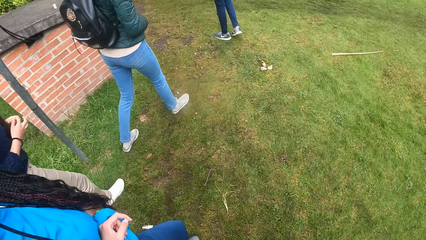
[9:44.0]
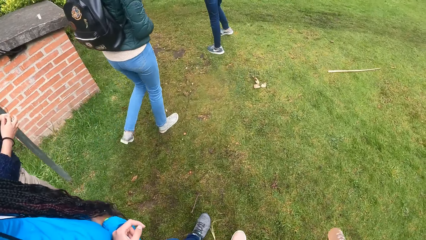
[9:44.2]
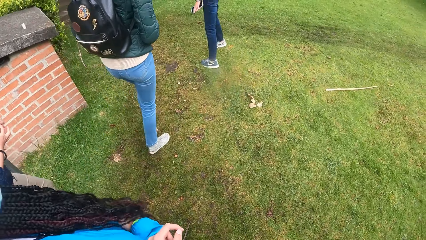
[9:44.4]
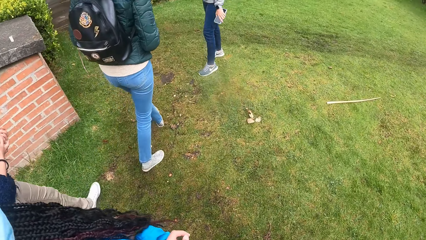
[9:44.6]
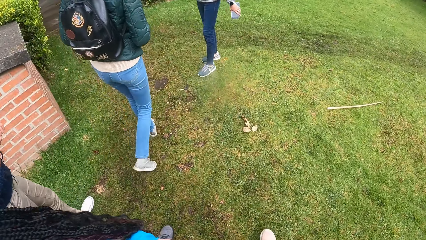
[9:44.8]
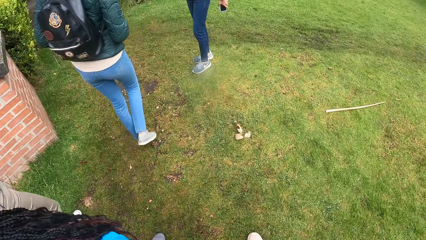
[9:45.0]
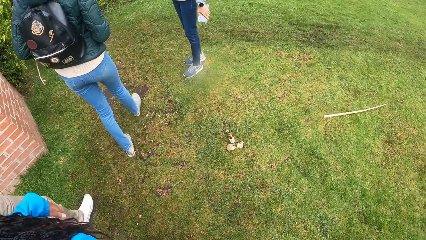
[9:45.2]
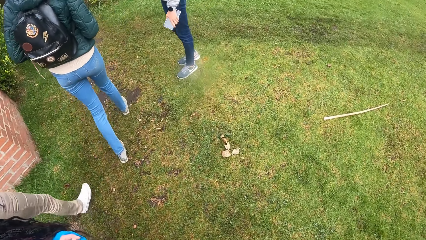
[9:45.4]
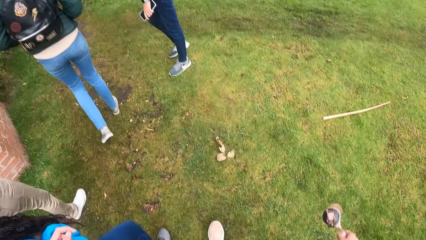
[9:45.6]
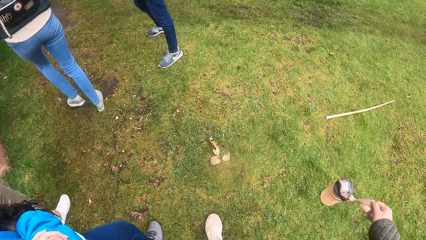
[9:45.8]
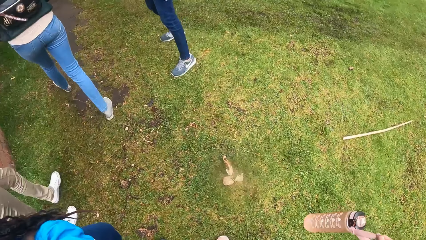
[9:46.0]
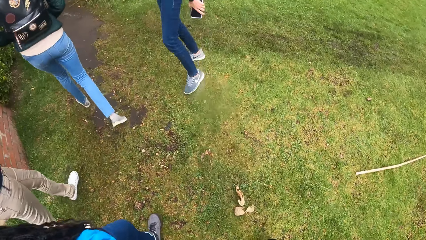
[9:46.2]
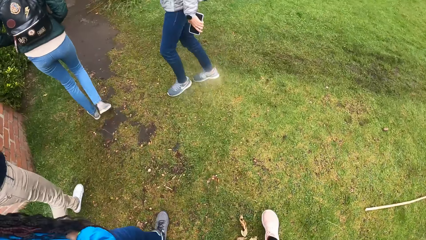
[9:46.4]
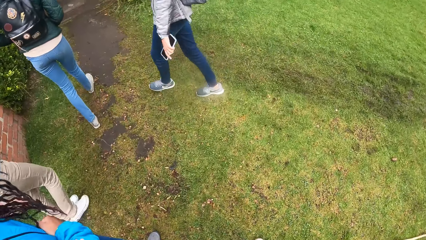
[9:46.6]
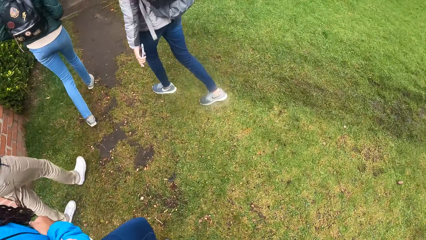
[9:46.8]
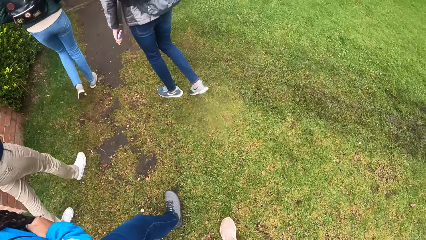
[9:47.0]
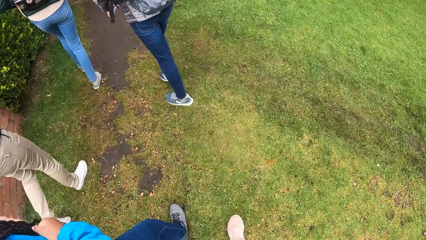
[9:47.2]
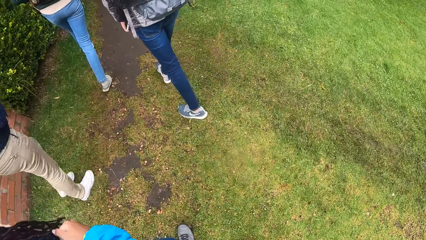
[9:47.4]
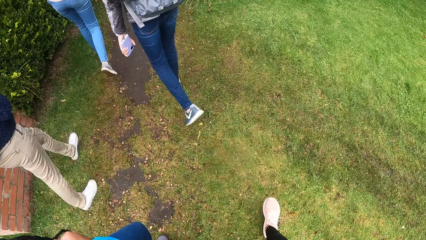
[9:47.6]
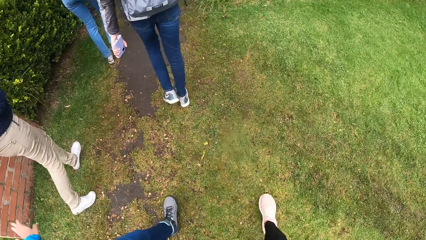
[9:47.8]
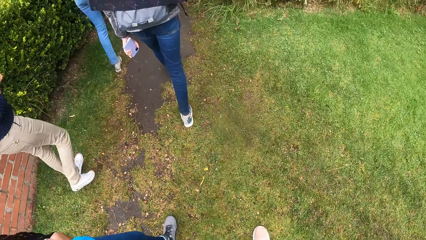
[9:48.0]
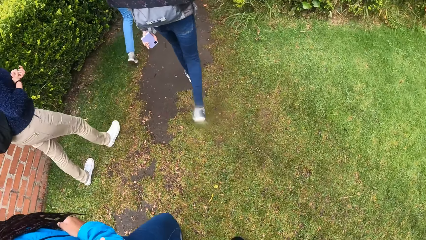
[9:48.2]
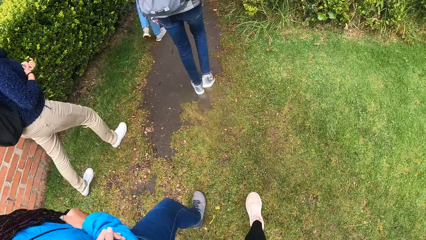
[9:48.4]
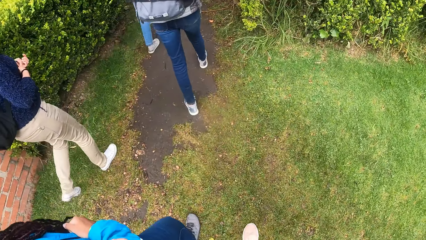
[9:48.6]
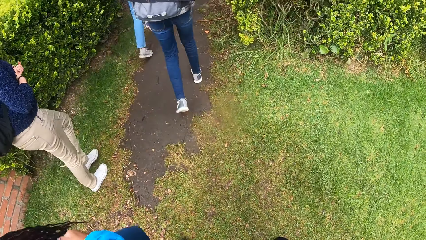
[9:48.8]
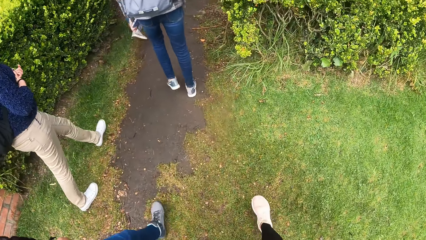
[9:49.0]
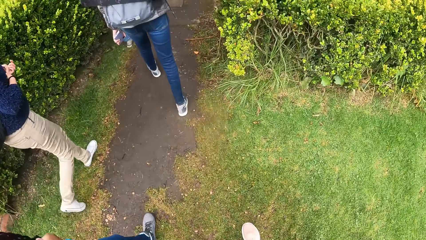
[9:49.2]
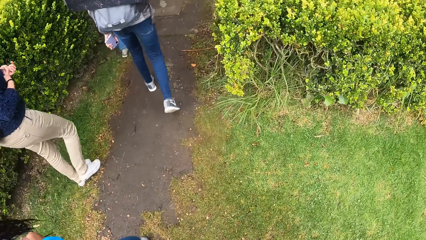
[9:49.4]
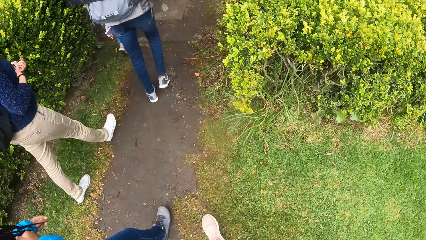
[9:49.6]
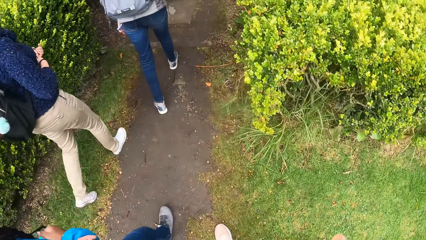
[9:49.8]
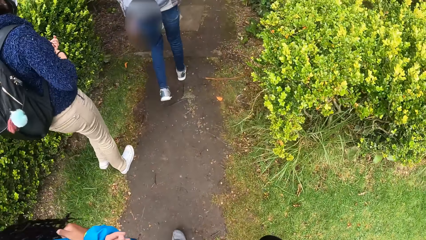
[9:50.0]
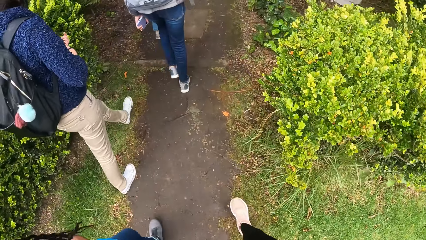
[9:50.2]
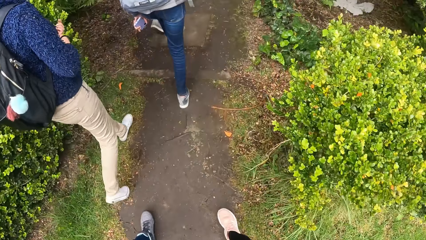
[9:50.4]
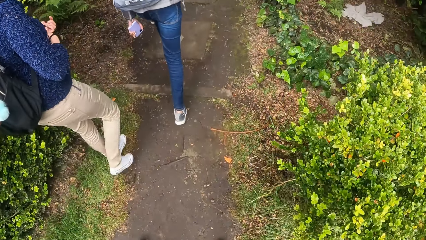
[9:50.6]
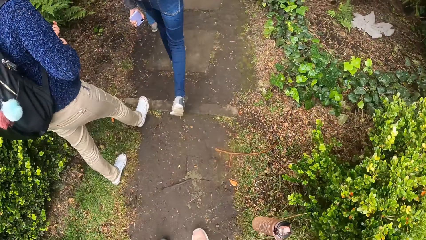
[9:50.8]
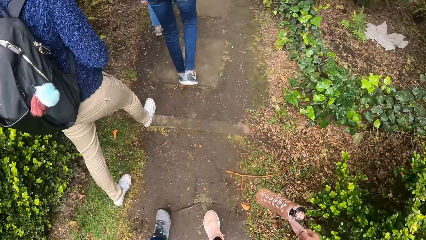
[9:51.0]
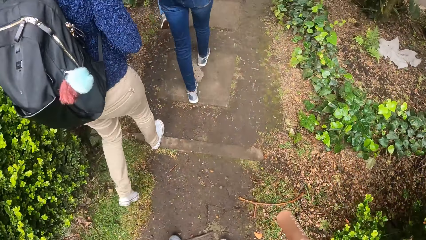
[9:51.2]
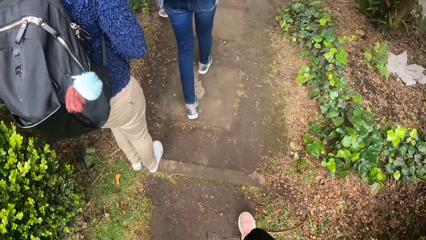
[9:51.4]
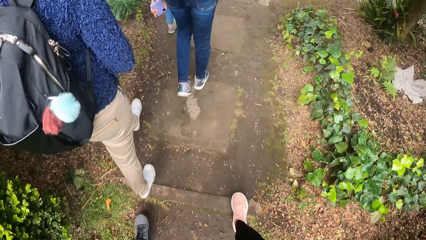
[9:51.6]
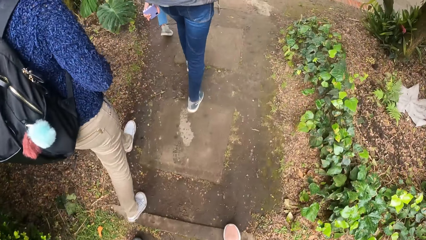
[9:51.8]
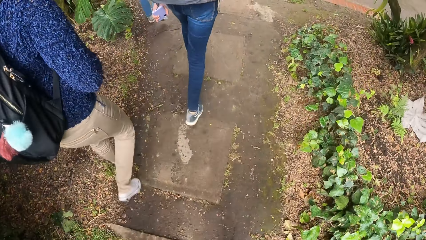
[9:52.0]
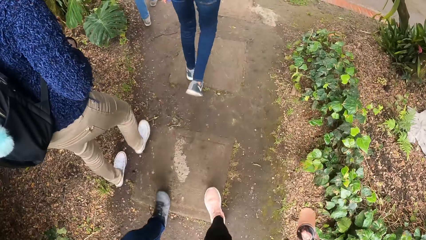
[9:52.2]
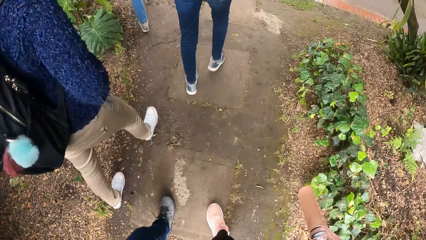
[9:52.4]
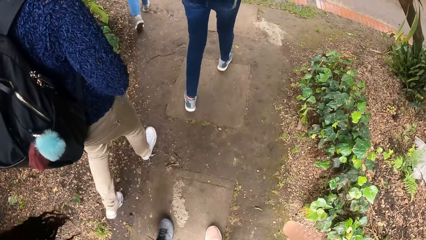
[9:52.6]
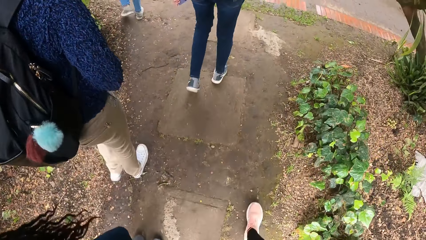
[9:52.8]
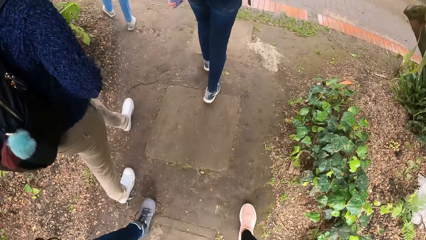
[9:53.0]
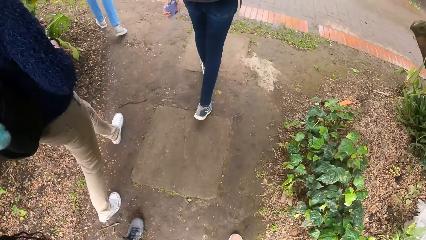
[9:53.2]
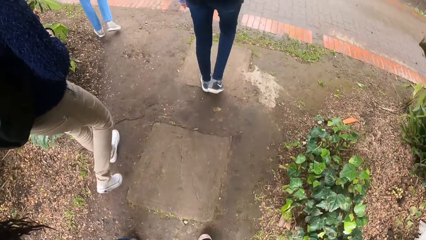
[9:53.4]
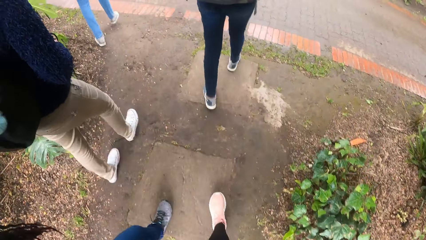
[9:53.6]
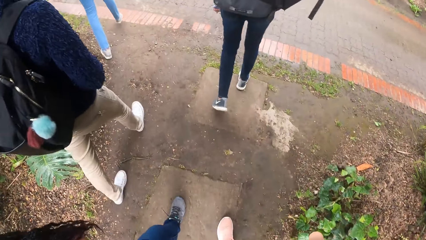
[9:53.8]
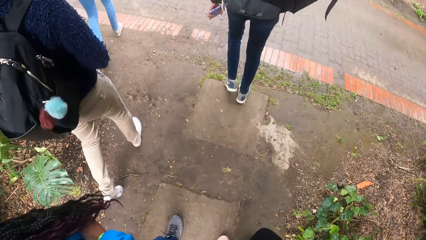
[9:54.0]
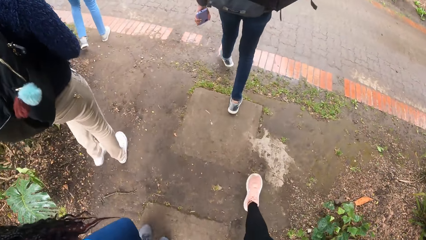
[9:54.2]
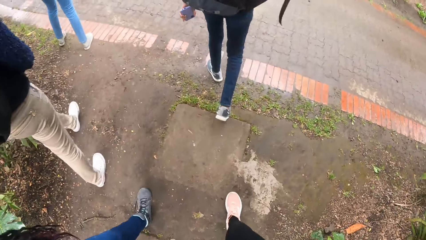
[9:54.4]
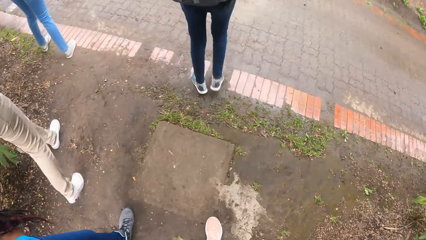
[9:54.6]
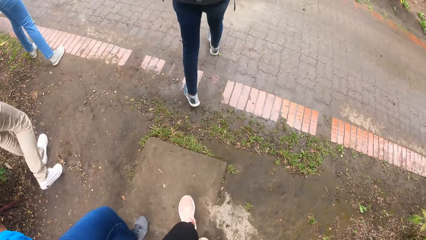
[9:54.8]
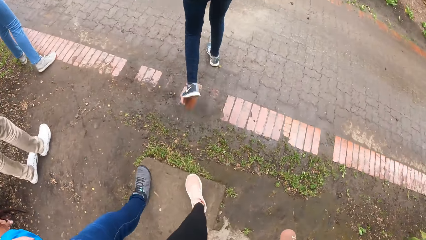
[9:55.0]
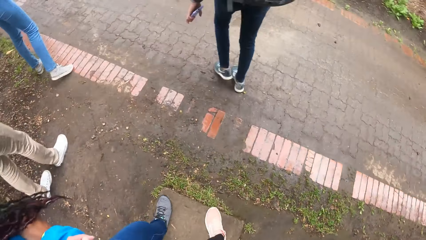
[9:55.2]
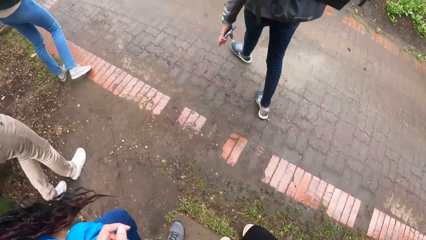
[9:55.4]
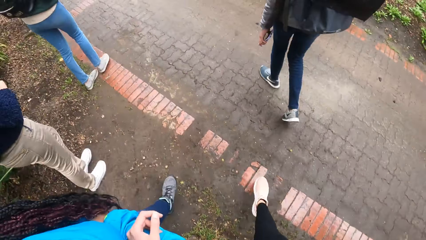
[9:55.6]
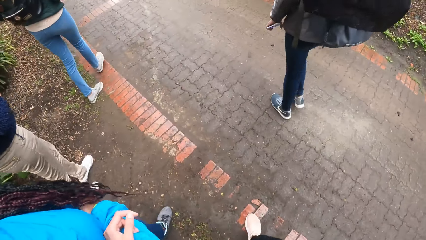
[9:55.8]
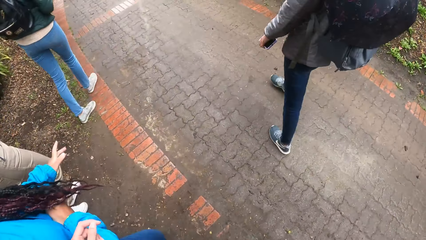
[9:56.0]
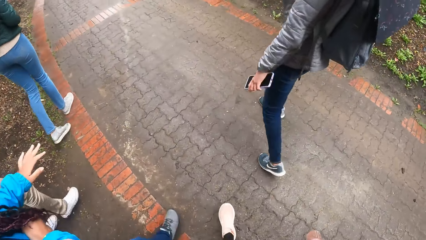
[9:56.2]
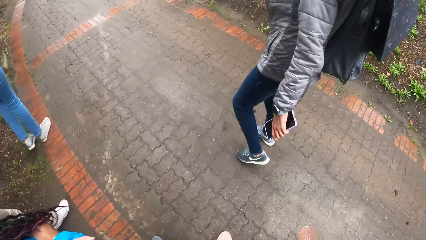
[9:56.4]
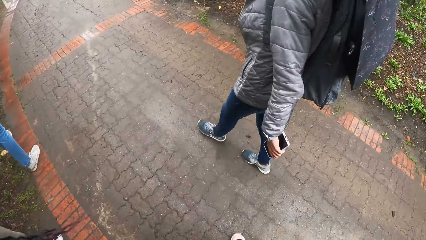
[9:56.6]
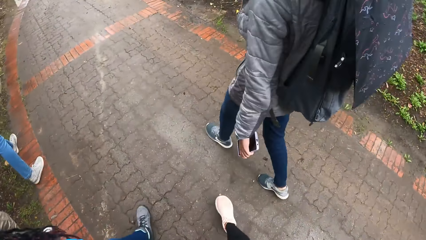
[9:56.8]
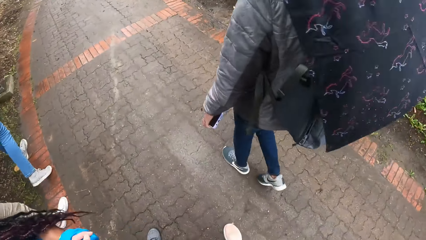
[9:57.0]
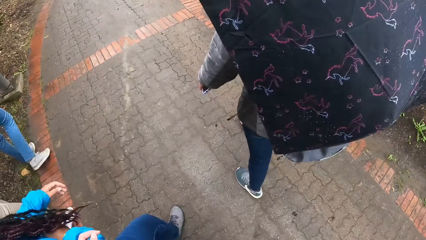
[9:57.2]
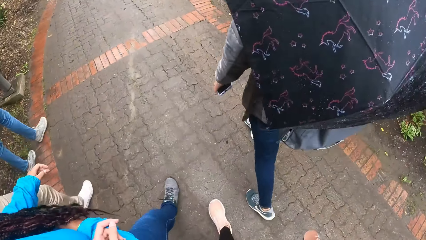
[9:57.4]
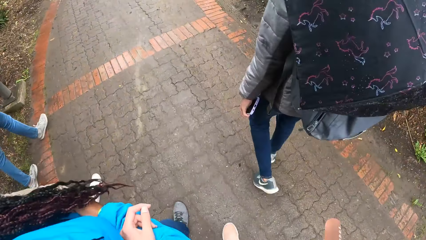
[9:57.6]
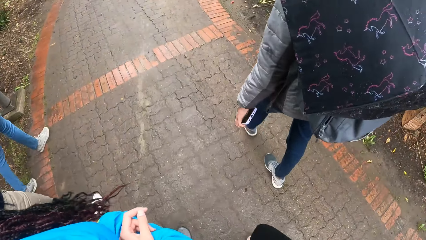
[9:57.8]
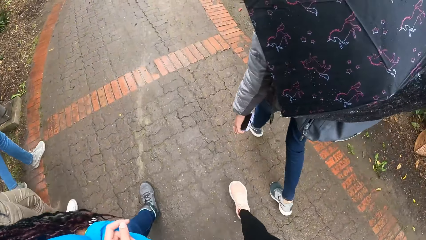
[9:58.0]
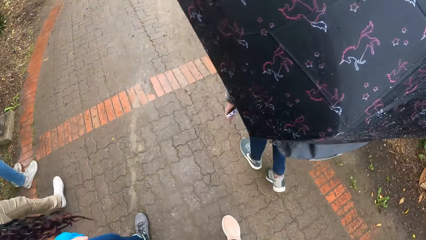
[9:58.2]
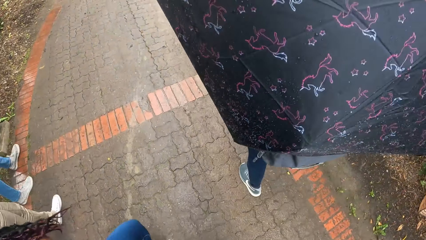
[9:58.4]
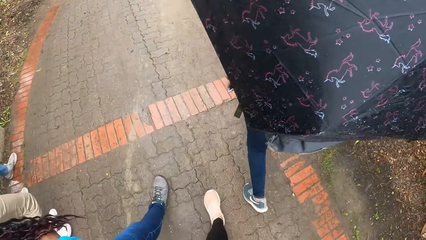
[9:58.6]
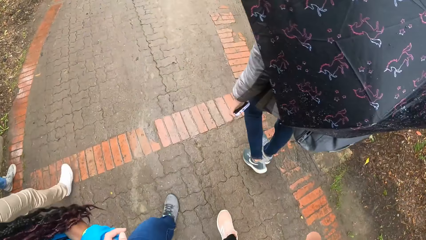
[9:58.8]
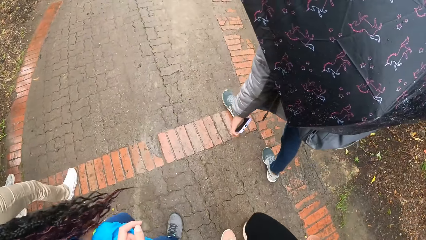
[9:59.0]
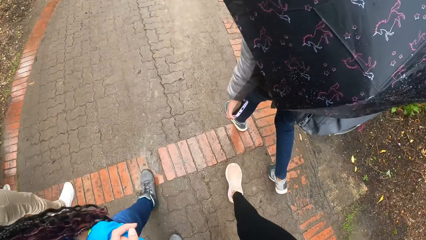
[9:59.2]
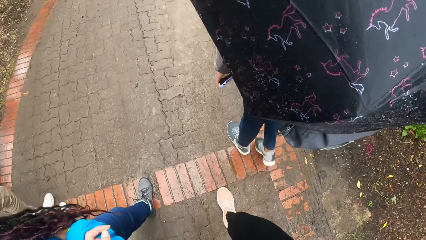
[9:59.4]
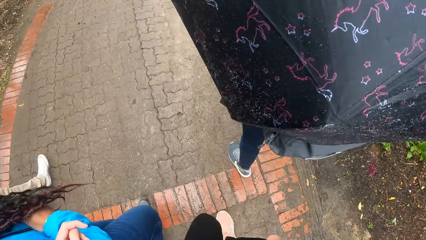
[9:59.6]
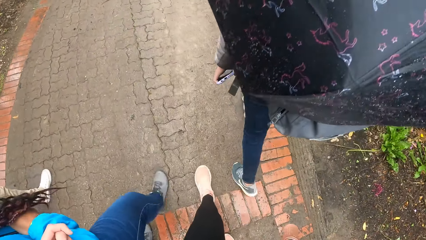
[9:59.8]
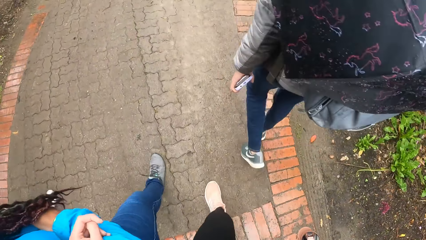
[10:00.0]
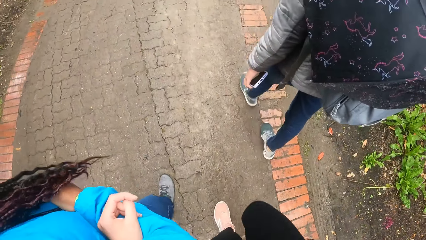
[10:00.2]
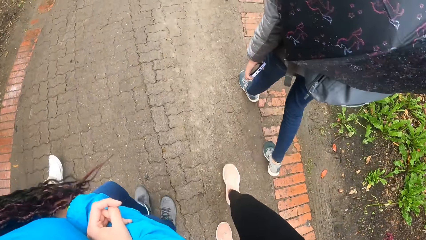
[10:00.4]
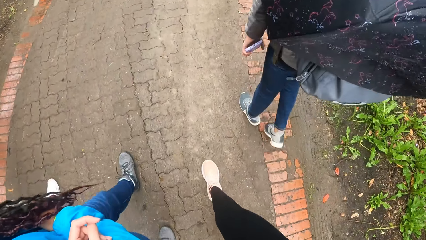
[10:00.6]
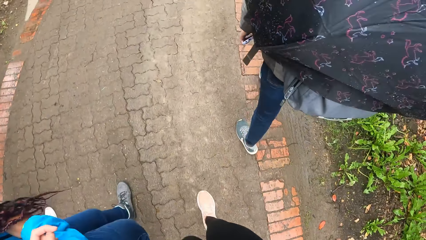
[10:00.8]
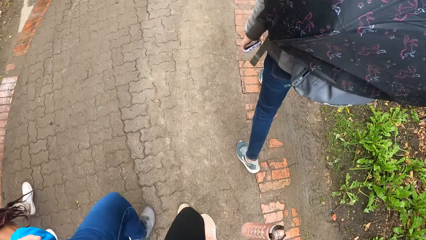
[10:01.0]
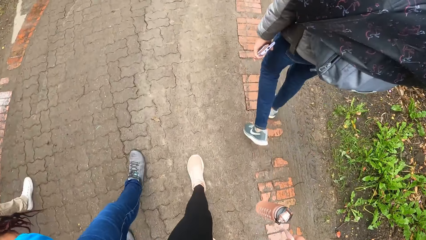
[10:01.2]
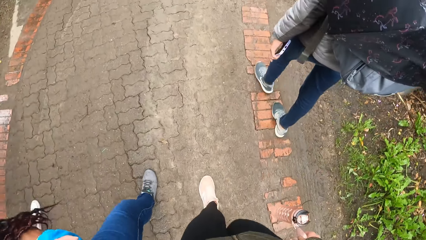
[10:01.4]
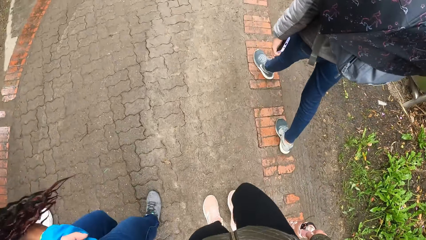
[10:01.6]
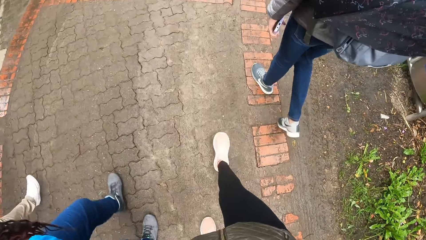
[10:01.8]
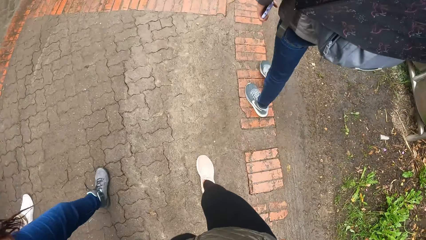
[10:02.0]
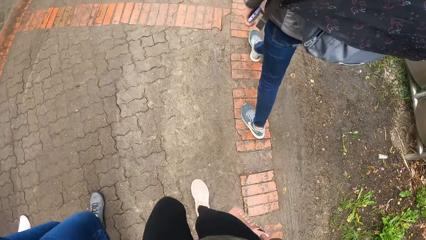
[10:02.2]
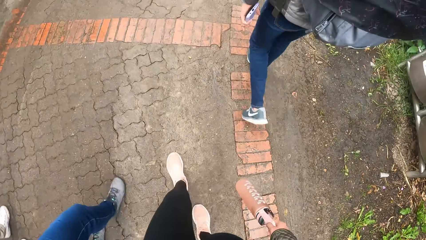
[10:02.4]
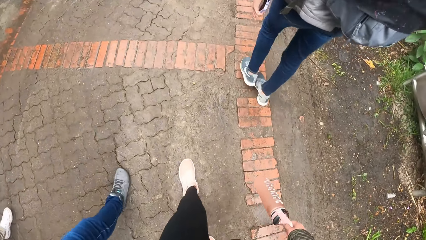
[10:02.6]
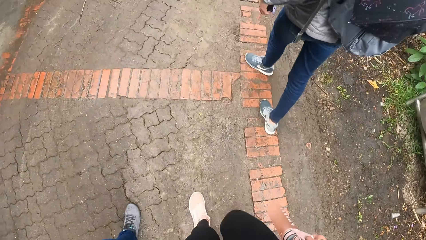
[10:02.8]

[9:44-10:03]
The camera wearer and the group of people walk into a path.
